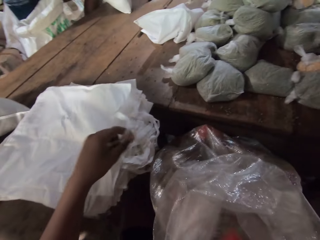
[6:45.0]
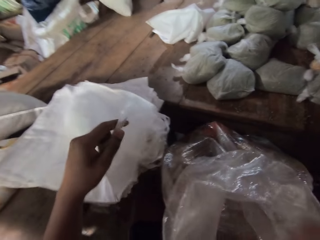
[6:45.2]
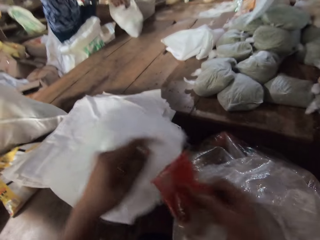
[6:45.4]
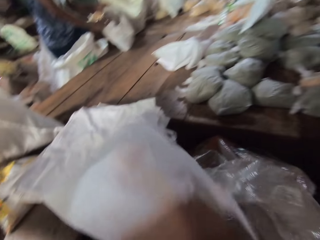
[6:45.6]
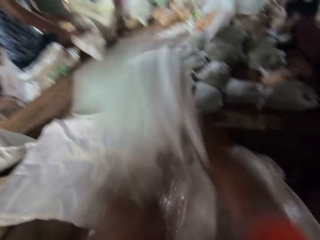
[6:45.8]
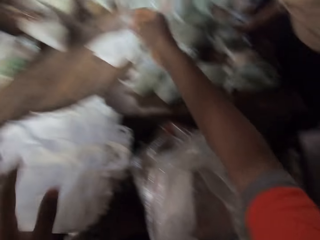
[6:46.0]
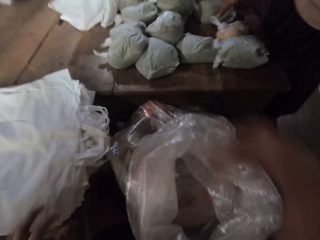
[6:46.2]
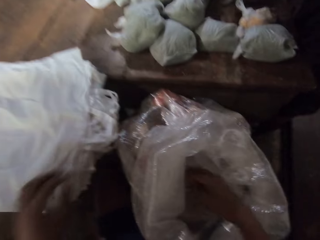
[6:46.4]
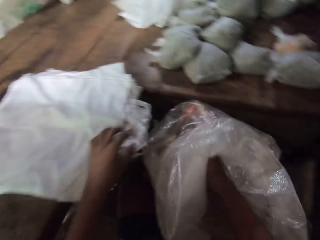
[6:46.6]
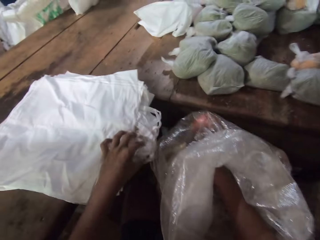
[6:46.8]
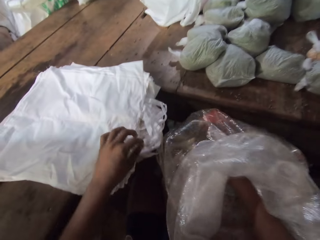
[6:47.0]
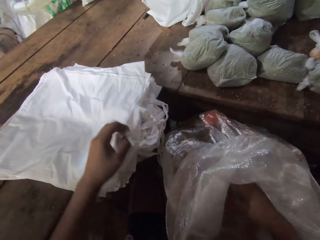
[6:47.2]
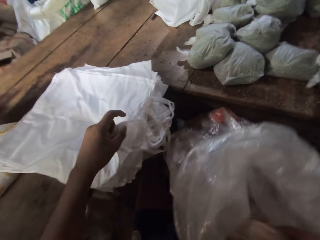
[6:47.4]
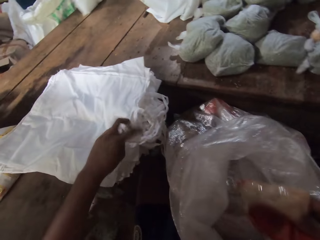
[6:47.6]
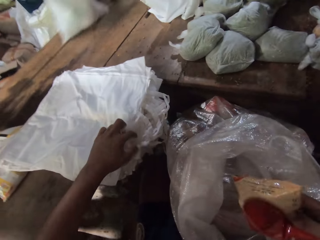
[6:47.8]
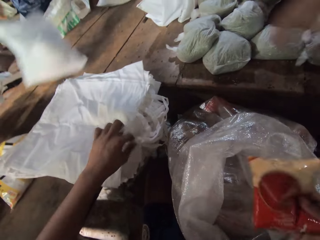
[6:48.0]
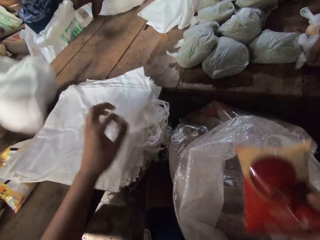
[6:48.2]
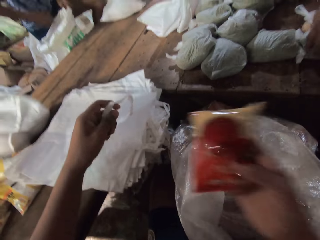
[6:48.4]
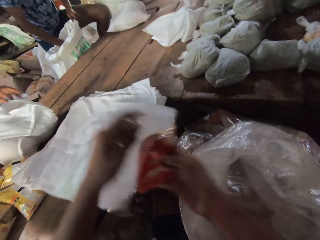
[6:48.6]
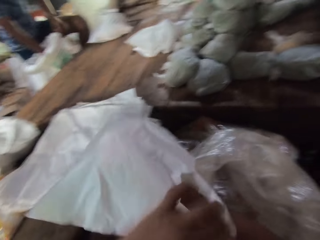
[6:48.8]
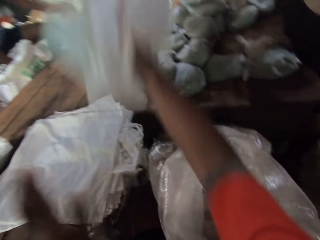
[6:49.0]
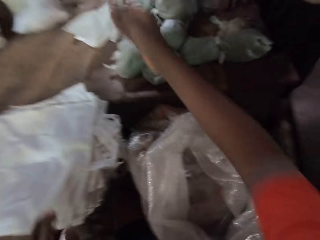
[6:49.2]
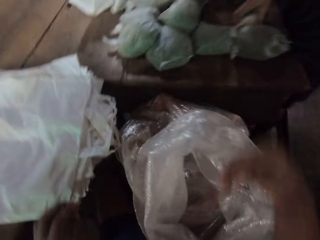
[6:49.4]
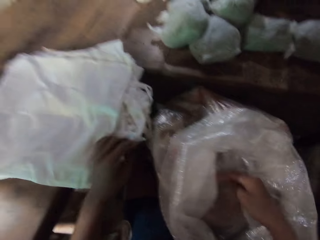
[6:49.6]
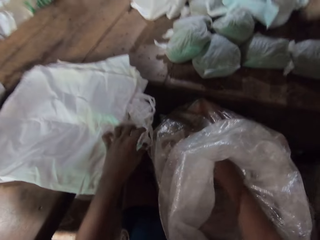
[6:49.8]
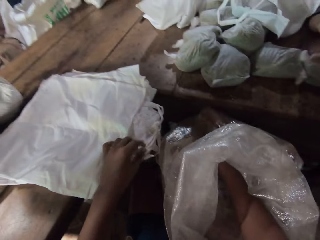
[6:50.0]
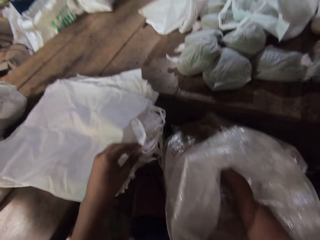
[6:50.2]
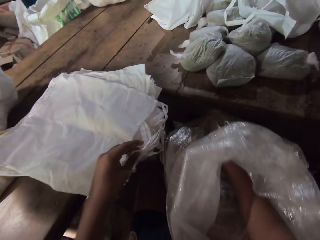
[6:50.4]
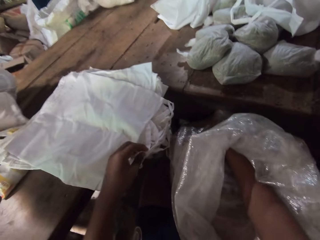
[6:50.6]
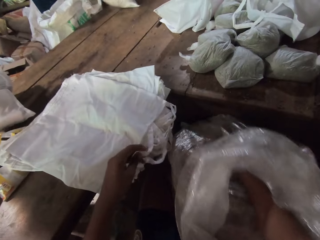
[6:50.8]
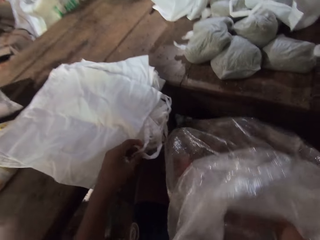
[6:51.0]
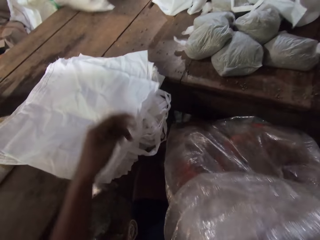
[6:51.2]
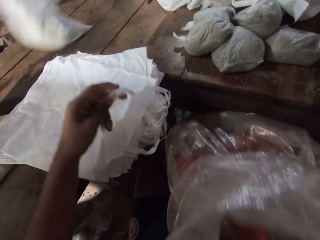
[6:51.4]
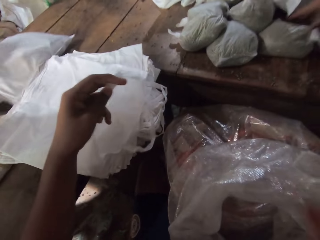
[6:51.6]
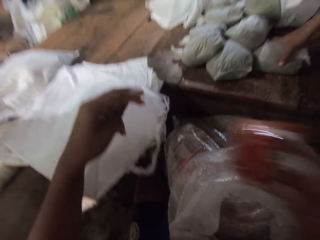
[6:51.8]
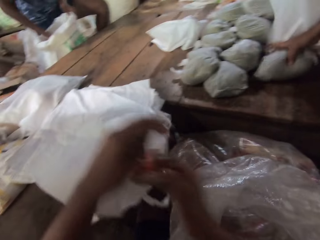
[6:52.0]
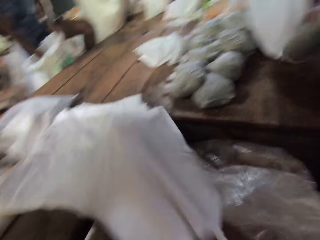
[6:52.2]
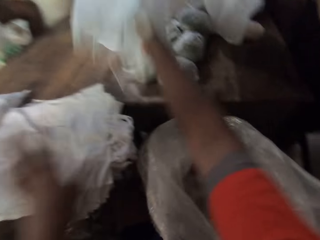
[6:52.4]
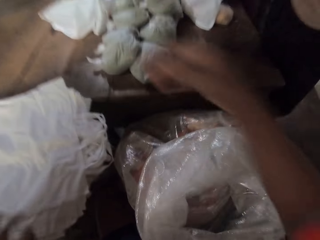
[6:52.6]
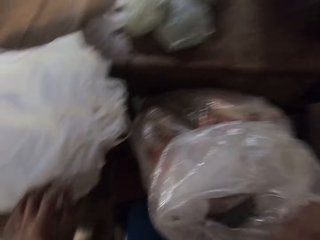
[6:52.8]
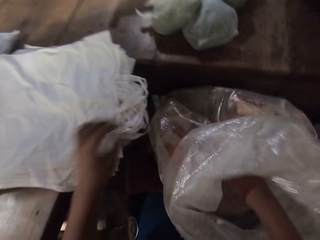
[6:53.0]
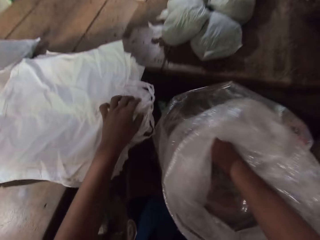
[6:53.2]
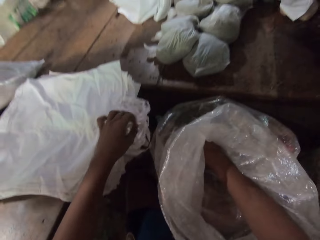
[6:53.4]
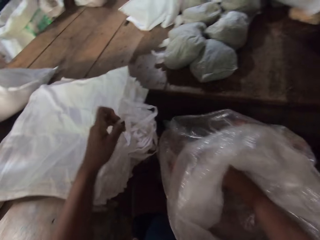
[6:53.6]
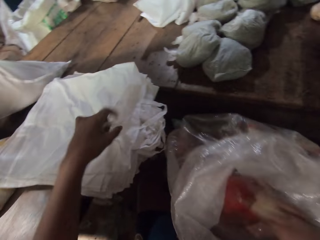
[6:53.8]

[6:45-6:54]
The camera wearer picks a pack of chips from the sack with his right hand. He picks a carrier bag from the table with his left hand. He drops the pack of chips in his right hand in the carrier bag in his left hand. The man drops the pack of broken wheat in his right hand in the carrier bag in his left hand. The camera wearer throws the carrier bag on the table with his right hand. He picks the pack of chips from the sack with his right hand. The man moves the carrier bag on the table with his right hand. The camera wearer picks the carrier bag from the table with his left hand. He drops the pack of chips in his right hand in the carrier bag in his left hand. He throws the carrier bag on the table with his right hand. Another man picks the pack of broken wheat from the table with his right hand. The other man picks the pack of broken wheat from the table with his left hand. The camera wearer picks the pack of chips from the sack with his right hand. The first man moves the carrier bag on the table with his right hand. The camera wearer picks the carrier bag from the table with his left hand. The other man picks the pack of broken wheat from the table with his left hand. The camera wearer drops the pack of chips in his right hand in the carrier bag in his left hand. He throws the carrier bag on the table with his right hand.

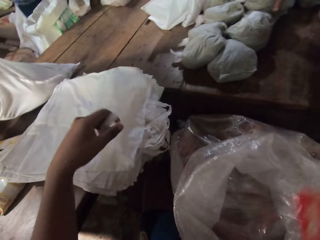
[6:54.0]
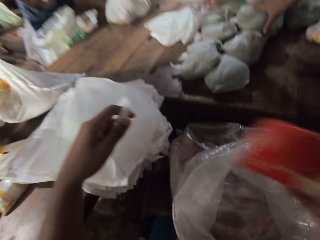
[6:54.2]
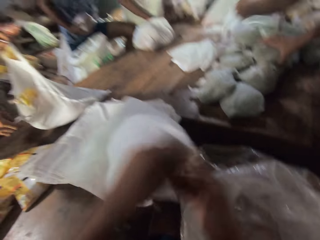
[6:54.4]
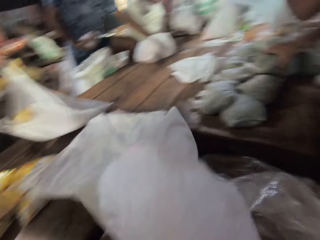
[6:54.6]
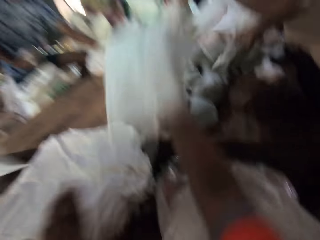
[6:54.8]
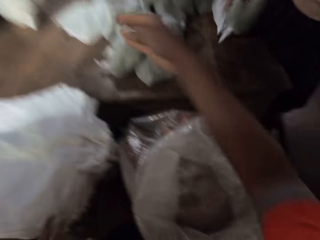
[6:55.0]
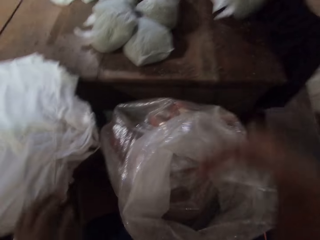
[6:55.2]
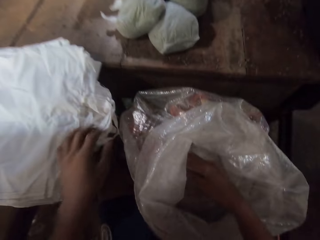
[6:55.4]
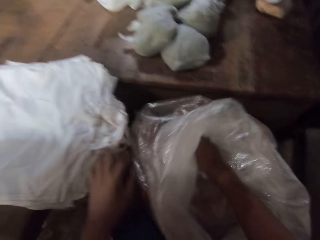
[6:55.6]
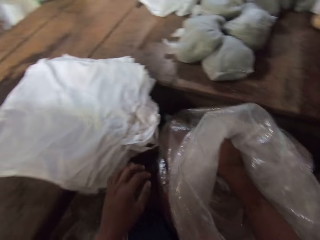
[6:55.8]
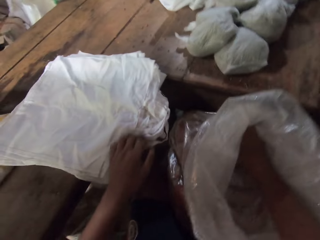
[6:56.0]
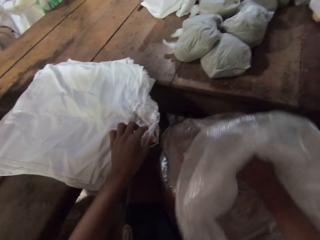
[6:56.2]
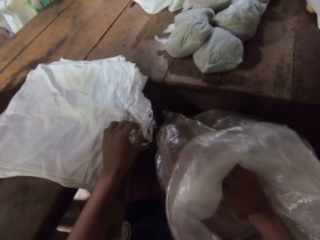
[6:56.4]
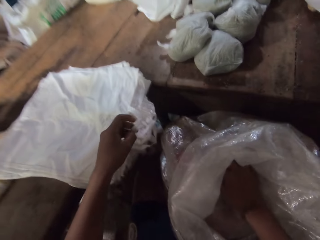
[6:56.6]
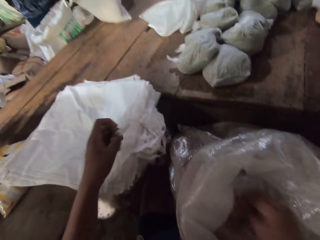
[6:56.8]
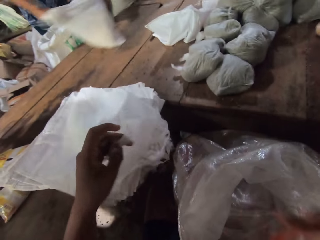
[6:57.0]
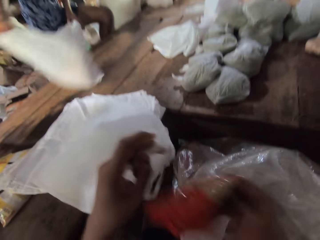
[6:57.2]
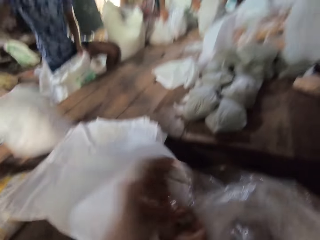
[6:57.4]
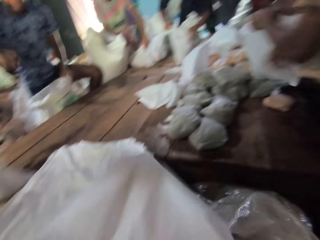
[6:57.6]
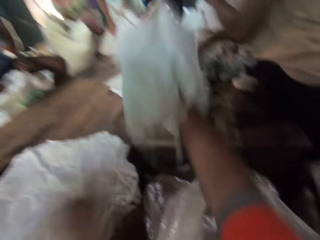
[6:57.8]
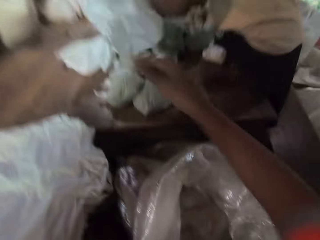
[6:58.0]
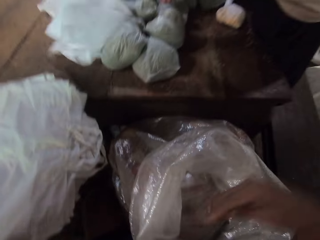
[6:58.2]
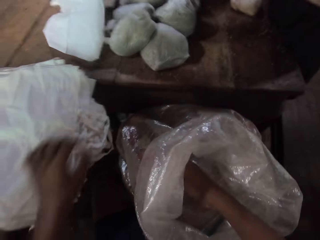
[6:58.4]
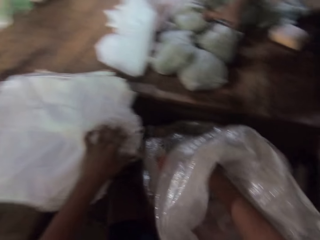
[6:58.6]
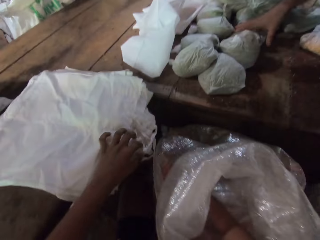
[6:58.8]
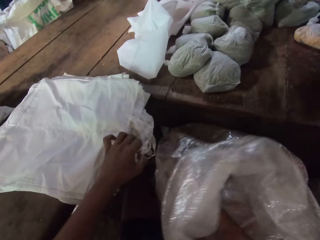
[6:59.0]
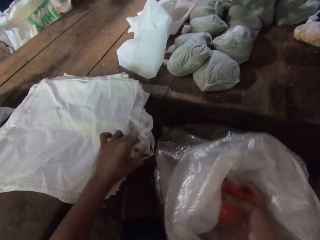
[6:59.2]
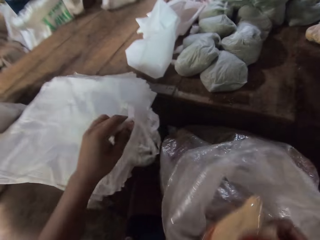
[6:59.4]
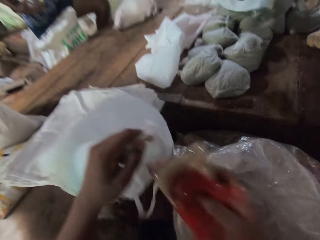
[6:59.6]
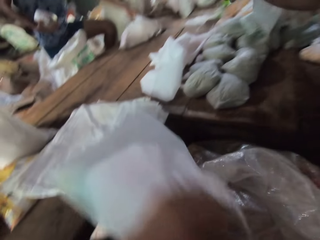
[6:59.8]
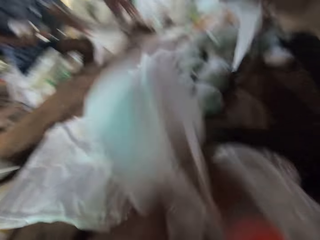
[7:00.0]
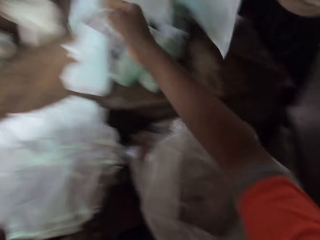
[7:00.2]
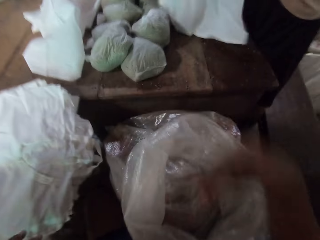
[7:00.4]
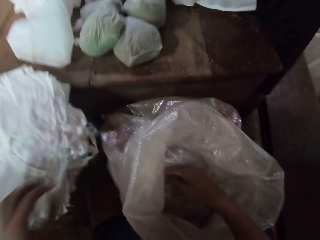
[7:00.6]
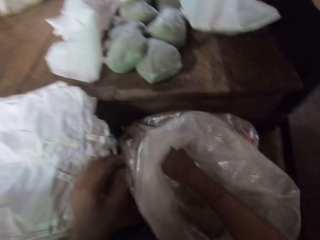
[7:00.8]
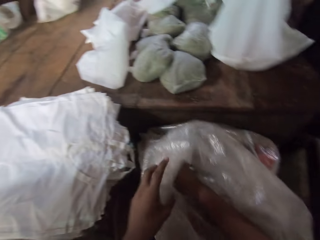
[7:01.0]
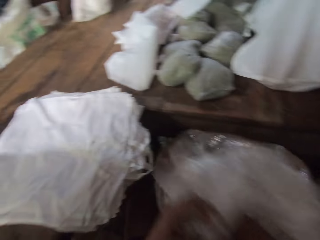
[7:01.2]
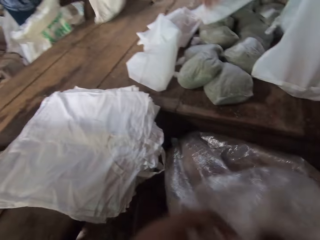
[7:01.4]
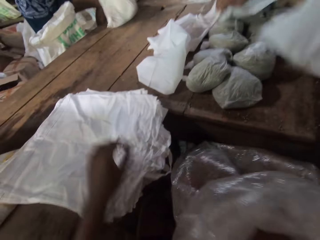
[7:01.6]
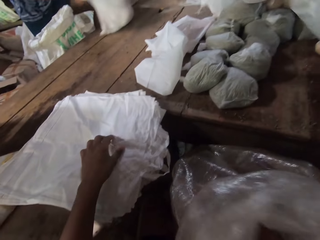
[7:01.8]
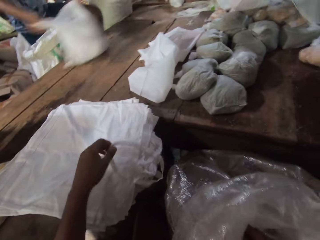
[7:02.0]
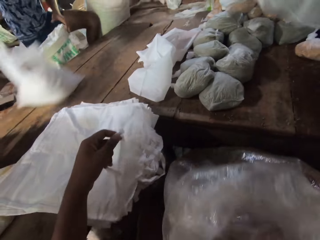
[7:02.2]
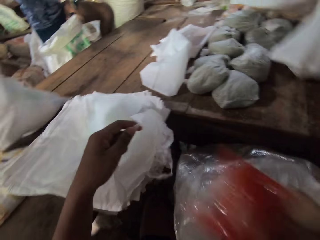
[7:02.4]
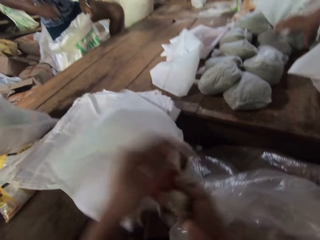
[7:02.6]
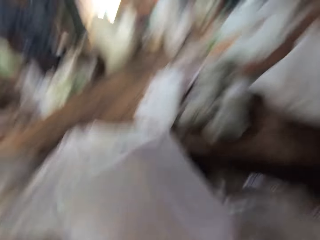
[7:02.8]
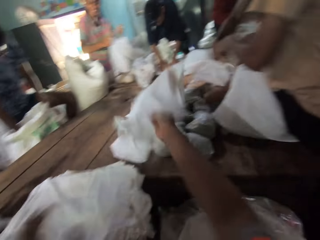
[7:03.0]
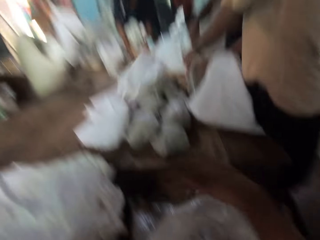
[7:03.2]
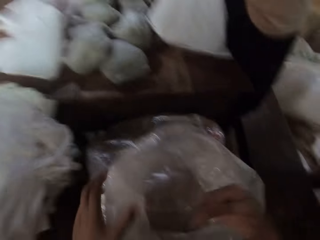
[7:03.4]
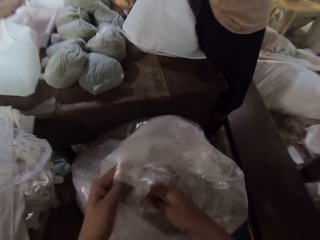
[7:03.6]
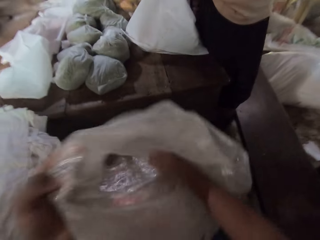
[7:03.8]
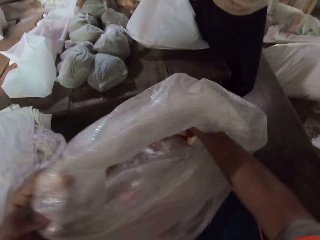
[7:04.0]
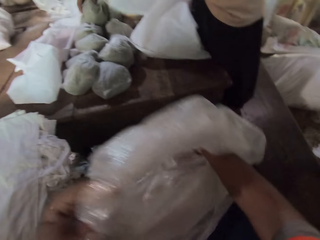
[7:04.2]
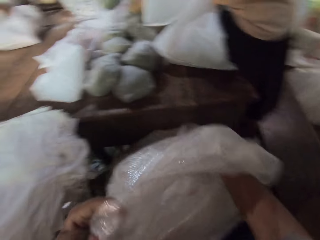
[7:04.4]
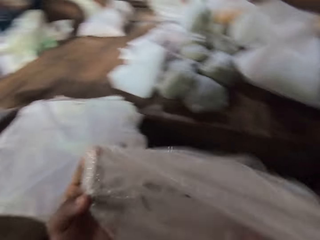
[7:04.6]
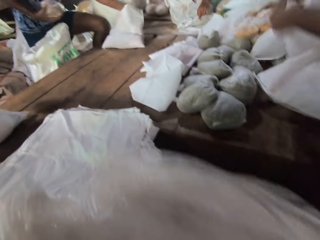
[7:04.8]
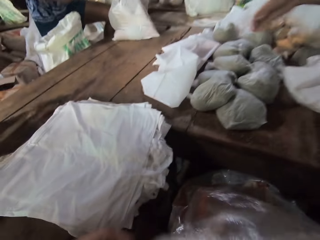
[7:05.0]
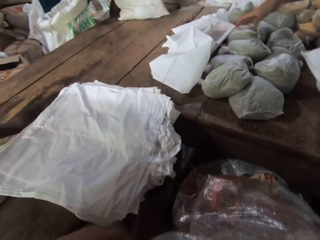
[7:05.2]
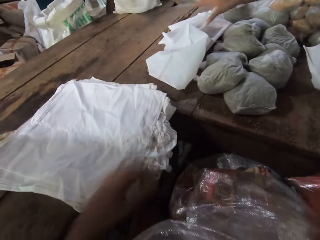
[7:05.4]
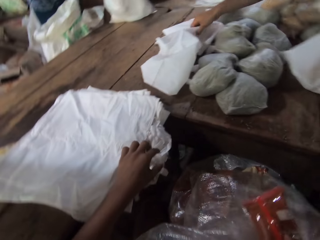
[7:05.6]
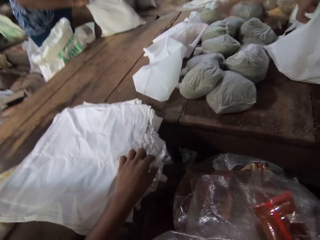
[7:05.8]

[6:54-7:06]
The camera wearer picks a pack of chips from the sack with his right hand. He picks a carrier bag from the table with his left hand. He drops the pack of chips in his right hand in the carrier bag in his left hand. The man picks the carrier bag on the table with his left hand. Another man moves a pack of broken wheat from the table with his left hand. The camera wearer throws the carrier bag on the table with his right hand. He picks the pack of chips from the sack with his right hand. A third man moves the carrier bag on the table with his right hand. The camera wearer picks the carrier bag from the table with his left hand. He drops the pack of chips in his right hand in the carrier bag in his left hand. He throws the carrier bag on the table with his right hand. He picks the pack of chips from the sack with his right hand. He picks the carrier bag from the table with his left hand. He drops the pack of chips in his right hand in the carrier bag in his left hand. He throws the carrier bag on the table with his right hand. He picks the pack of chips from the sack with his right hand. The third man moves the carrier bag on the table with his right hand. The camera wearer picks the carrier bag from the table with his left hand. He drops the pack of chips in his right hand in the carrier bag in his left hand. He throws the carrier bag on the table with his right hand.
